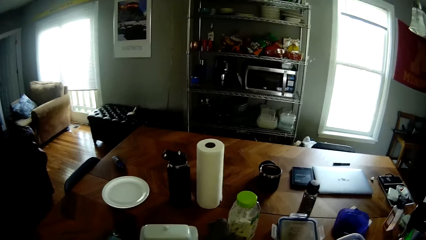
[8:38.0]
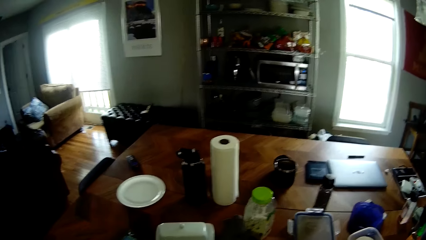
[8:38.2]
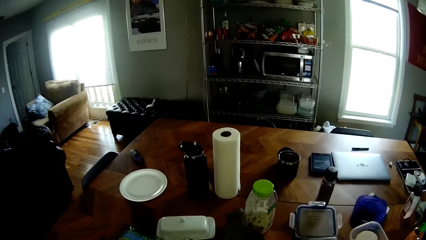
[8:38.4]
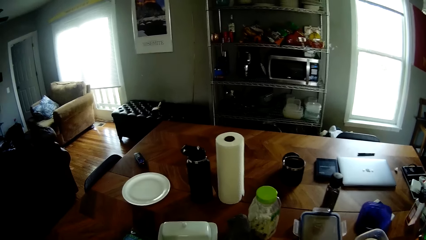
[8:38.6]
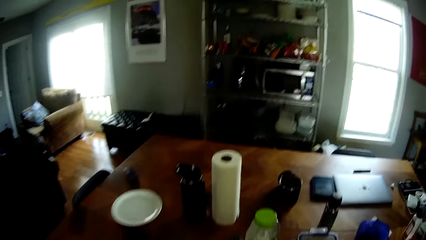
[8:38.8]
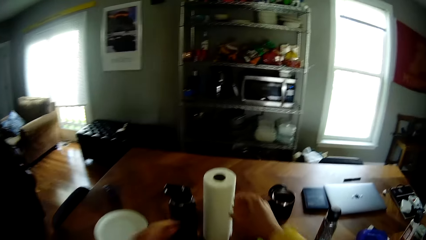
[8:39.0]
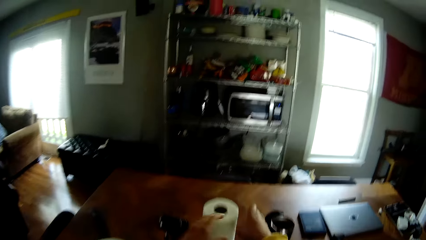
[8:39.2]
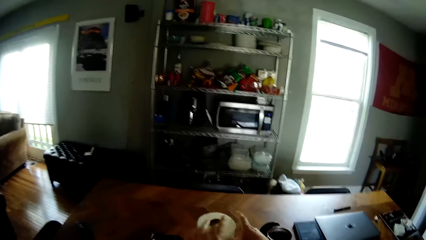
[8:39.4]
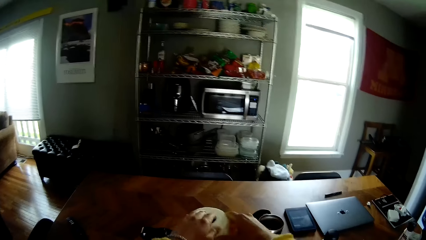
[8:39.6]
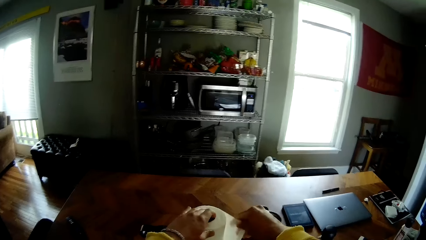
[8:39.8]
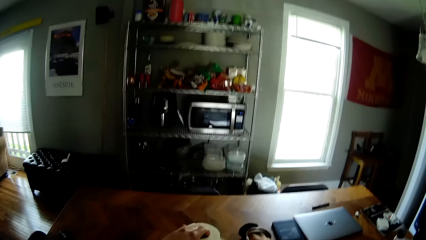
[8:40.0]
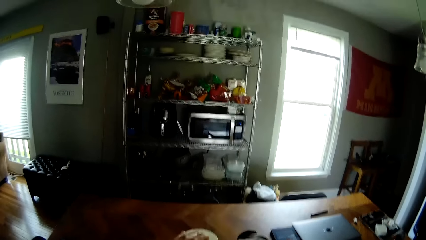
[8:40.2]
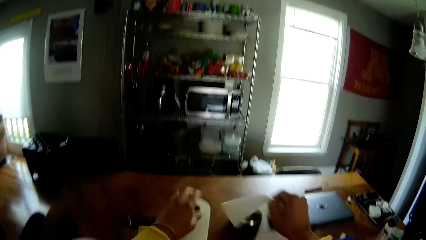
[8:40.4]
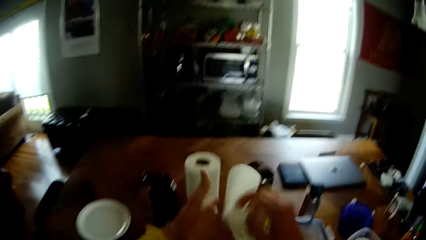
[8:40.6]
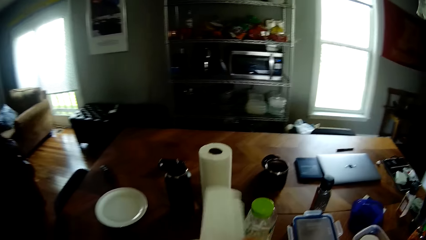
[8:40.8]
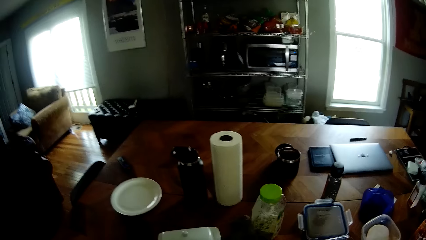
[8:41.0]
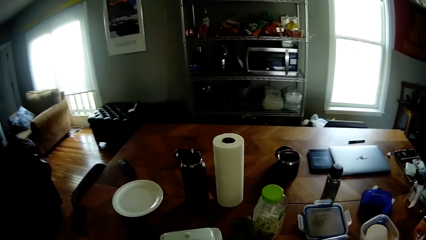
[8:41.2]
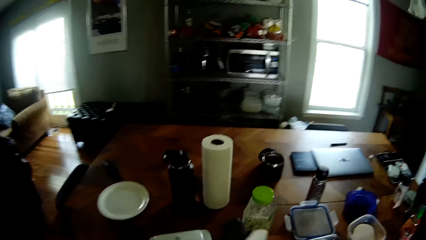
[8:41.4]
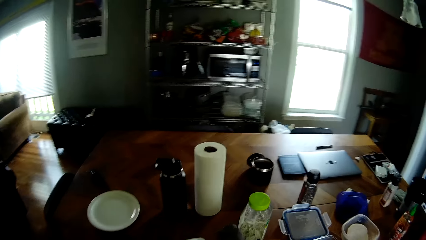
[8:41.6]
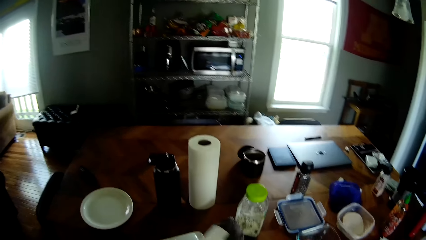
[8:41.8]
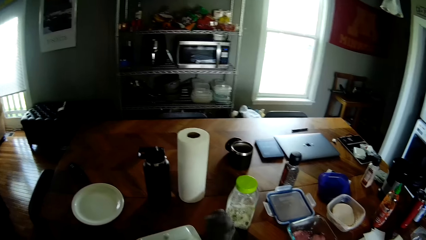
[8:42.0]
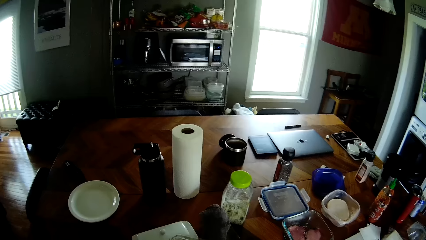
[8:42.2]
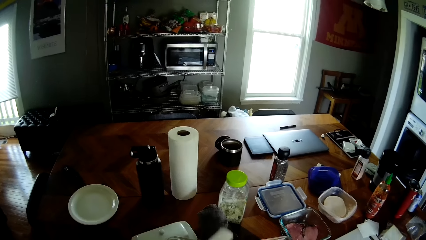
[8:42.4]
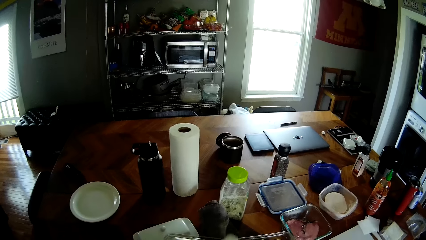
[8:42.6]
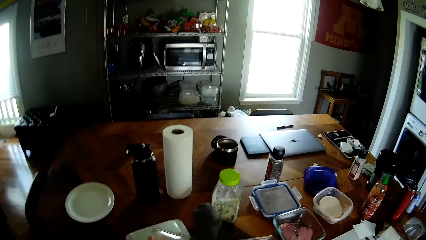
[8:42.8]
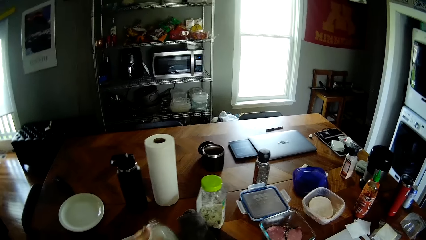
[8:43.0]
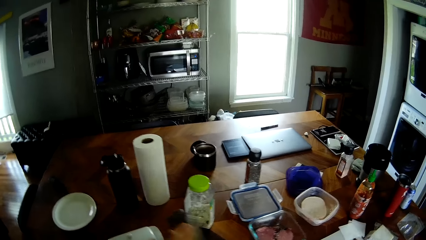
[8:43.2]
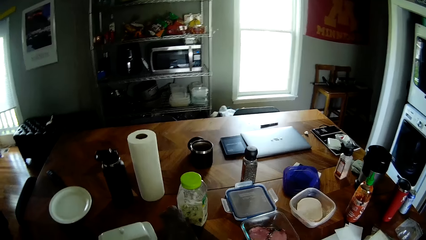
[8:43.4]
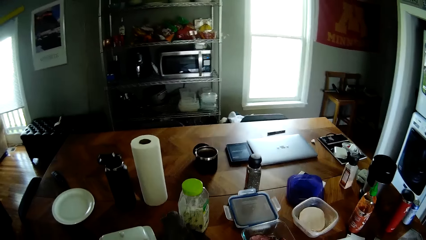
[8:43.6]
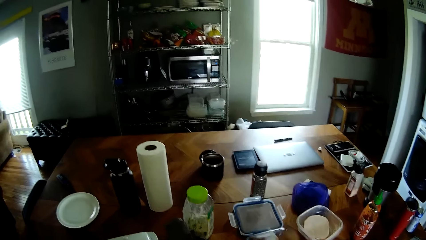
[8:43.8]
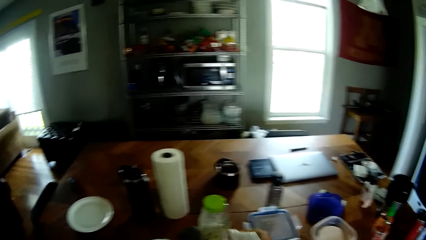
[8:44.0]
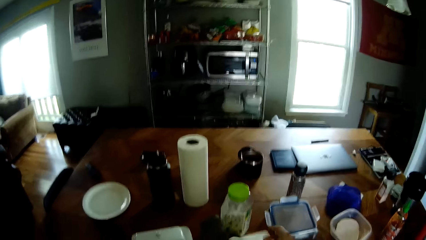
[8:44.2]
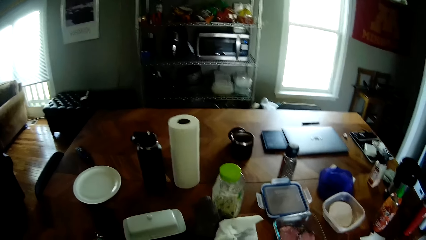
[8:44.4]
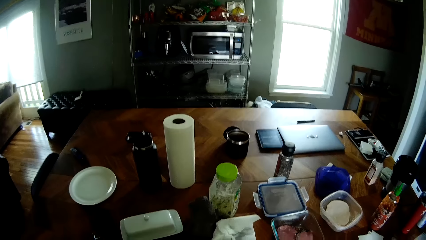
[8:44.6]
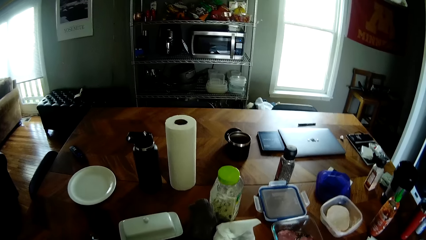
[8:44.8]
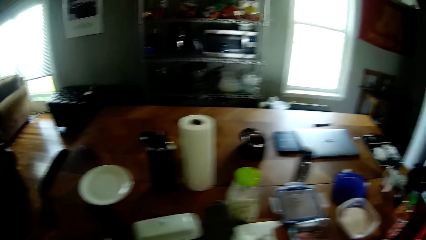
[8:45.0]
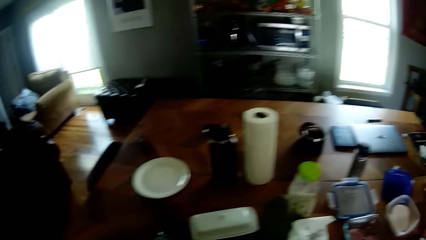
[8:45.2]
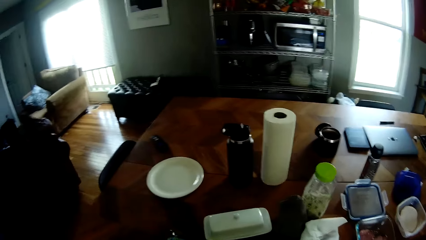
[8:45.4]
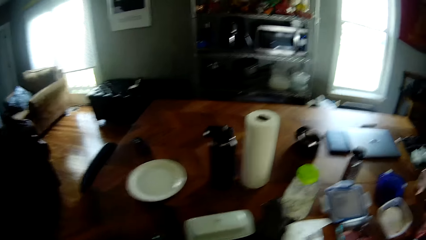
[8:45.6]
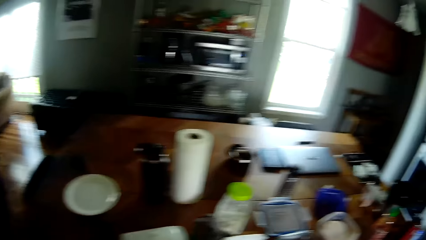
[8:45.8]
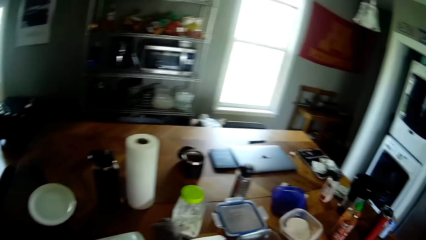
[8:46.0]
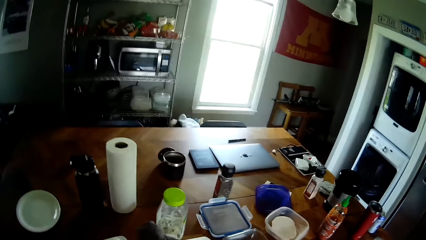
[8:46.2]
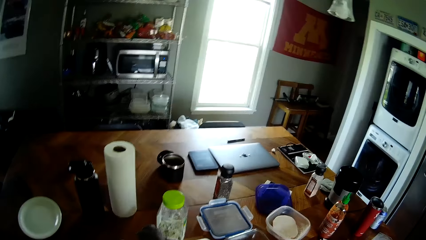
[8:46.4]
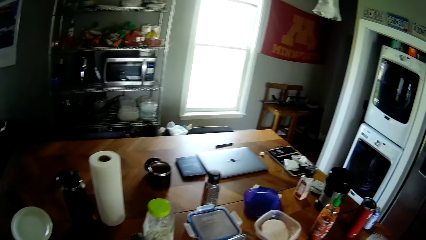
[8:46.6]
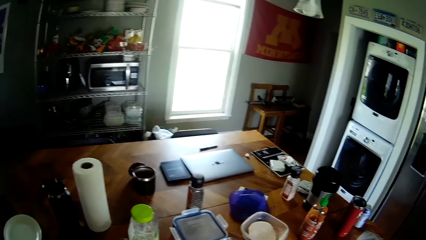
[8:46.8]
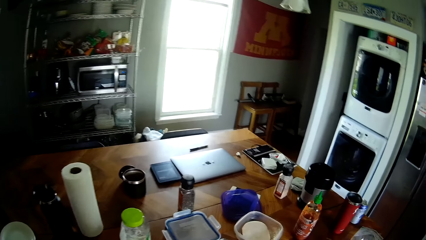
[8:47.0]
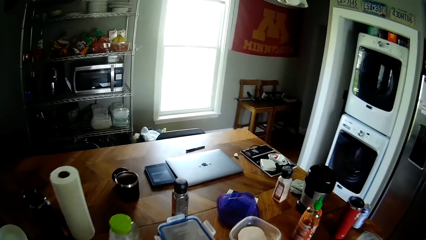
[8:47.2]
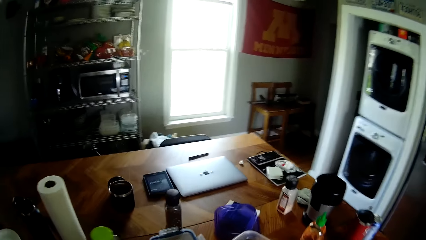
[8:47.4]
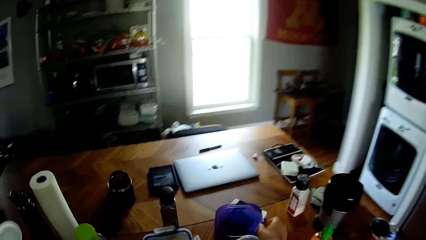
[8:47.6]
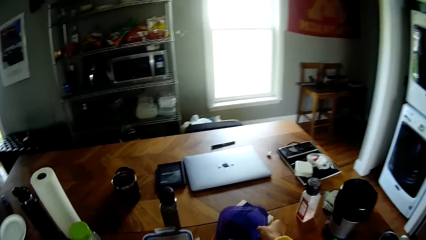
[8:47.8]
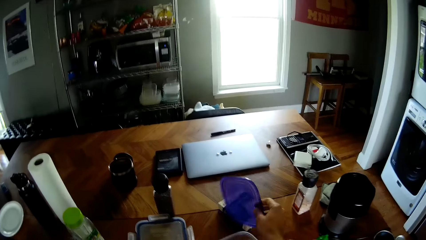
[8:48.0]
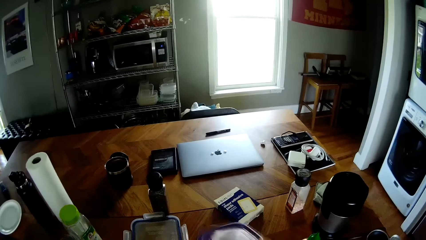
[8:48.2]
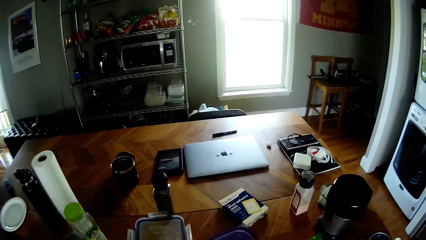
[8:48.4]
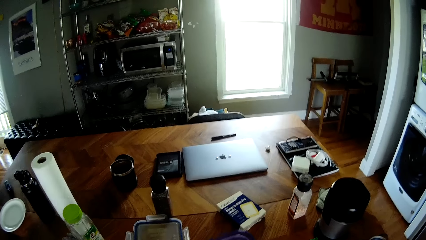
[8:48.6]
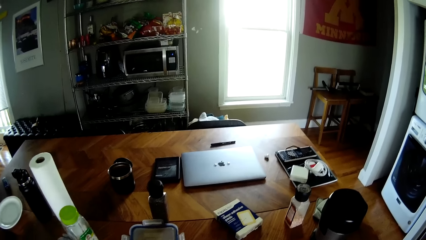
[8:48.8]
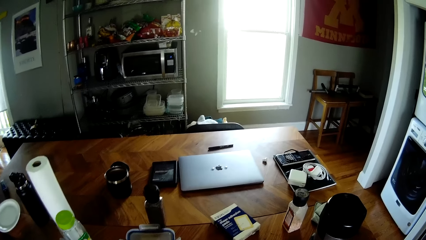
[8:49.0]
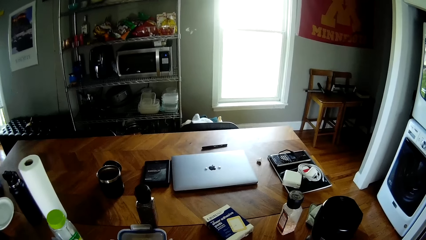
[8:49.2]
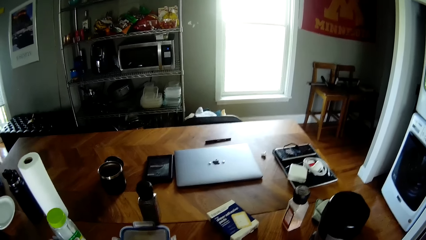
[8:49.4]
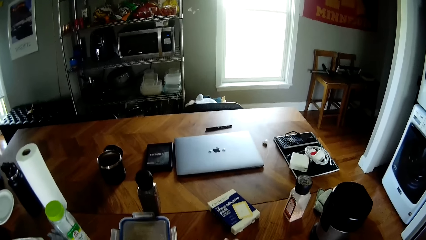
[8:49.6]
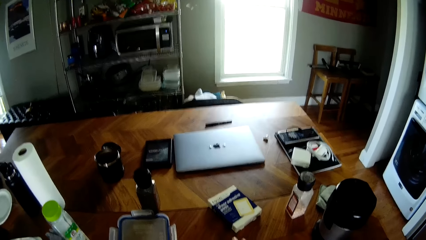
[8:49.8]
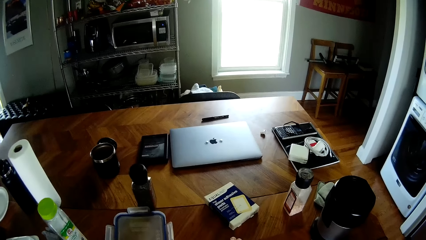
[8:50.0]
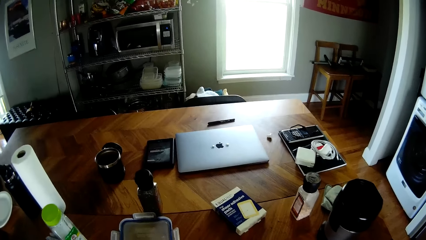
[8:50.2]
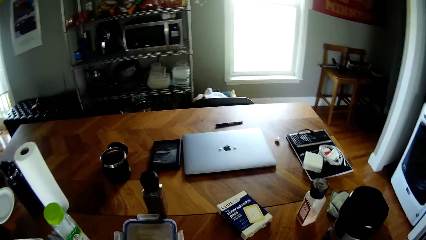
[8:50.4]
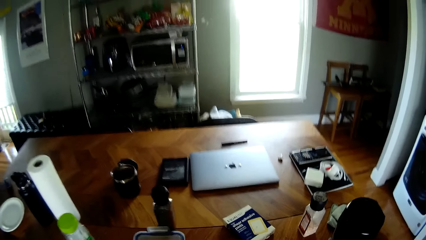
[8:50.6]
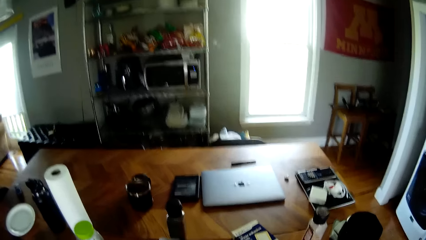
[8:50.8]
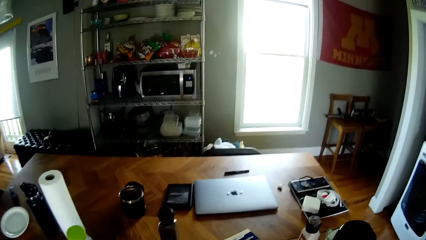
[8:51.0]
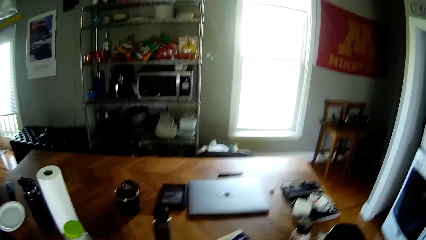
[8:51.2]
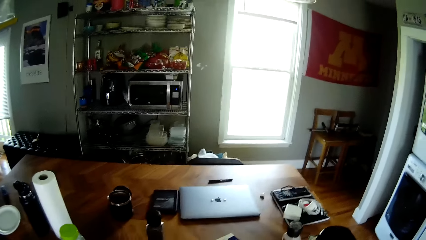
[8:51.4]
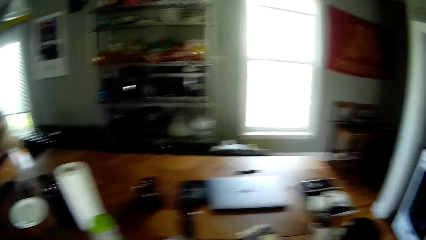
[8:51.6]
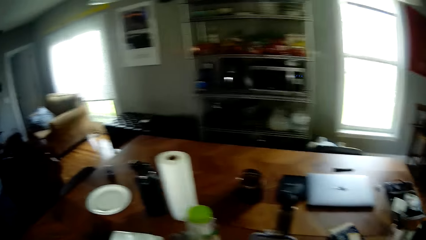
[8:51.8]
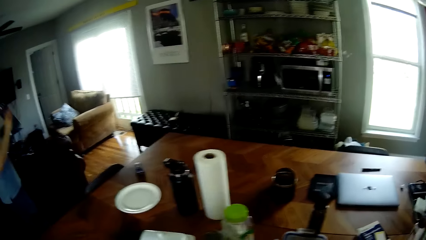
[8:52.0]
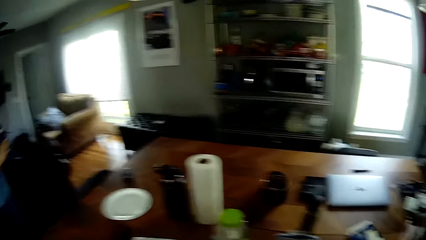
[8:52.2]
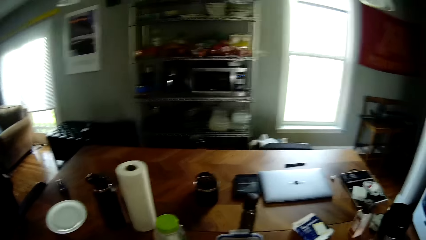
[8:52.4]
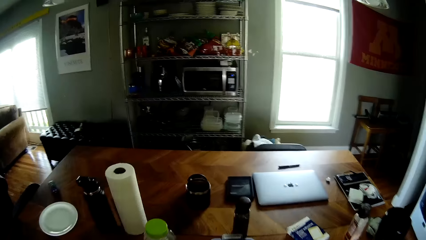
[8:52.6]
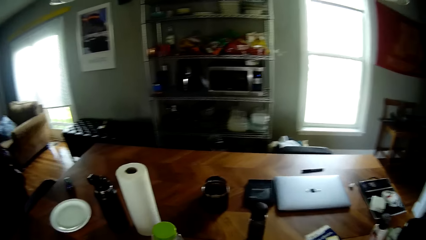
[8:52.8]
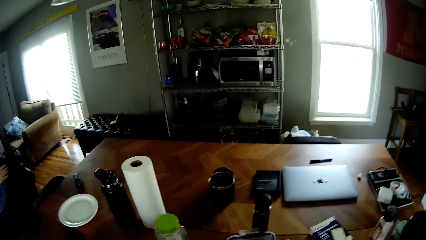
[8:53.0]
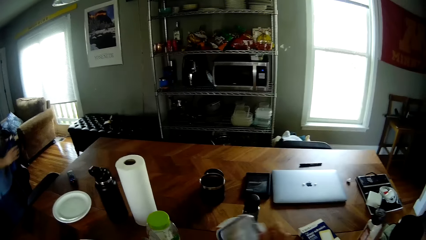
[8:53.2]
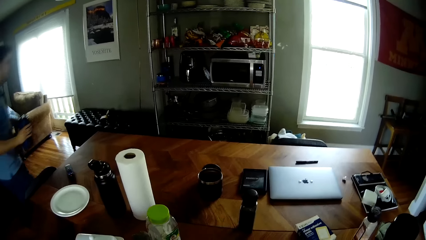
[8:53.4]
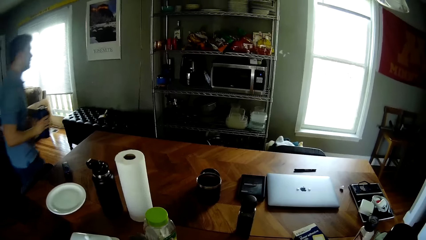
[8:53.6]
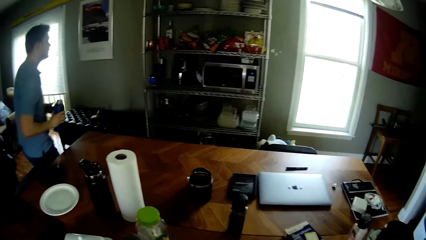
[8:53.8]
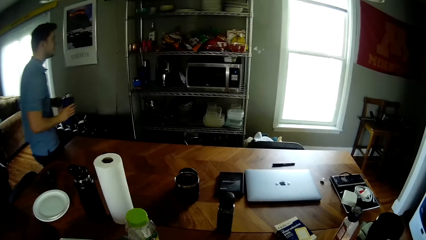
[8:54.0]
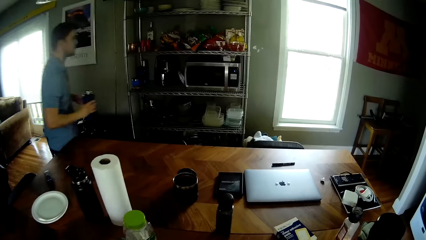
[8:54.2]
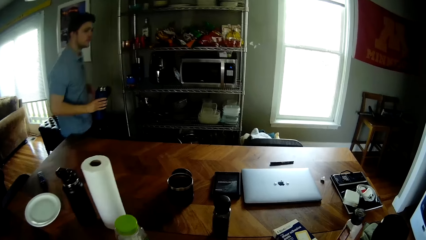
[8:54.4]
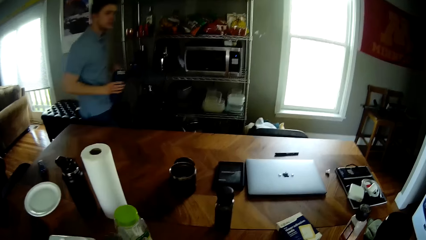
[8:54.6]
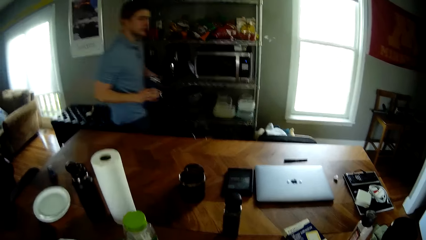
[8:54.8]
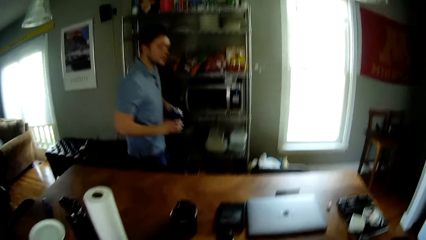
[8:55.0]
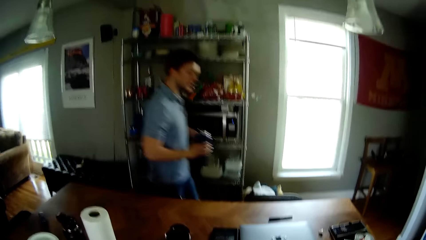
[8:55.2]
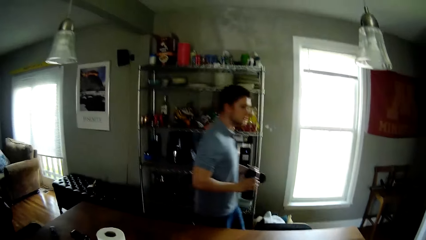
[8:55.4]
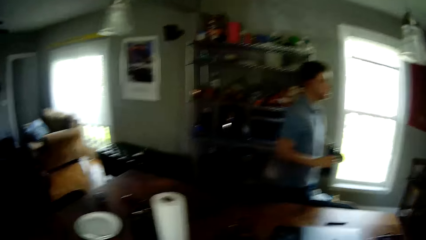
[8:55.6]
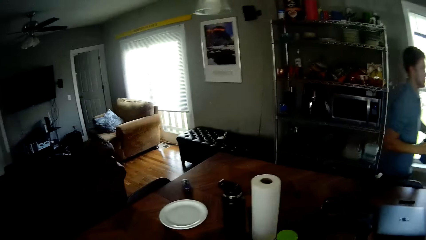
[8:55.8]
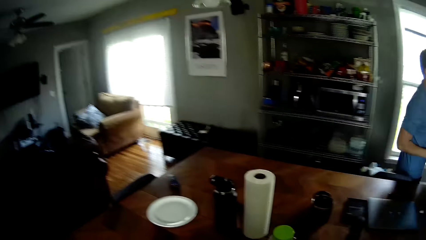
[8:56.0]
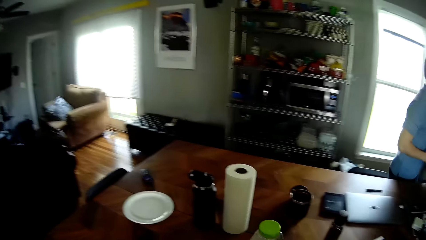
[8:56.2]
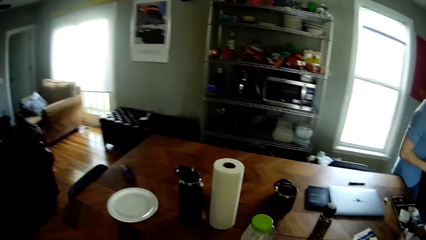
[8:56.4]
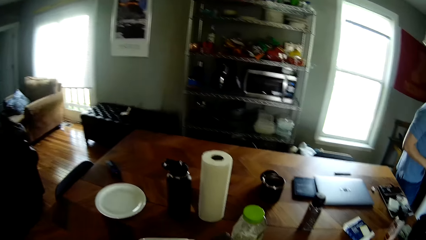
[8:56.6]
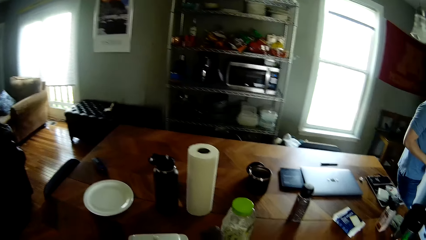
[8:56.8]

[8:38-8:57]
The camera wearer cuts tissue paper or kitchen towel from a roll on the dining table. He wipes plates with the tissue paper. He wipes his hand with the kitchen towel. He puts down the piece of kitchen towel. He closes the bowl. He picks a plate cover or lid from the dining table with his right hand. He covers a plate on the dining table with the plate cover. He talks with a man. He takes the lid. The man walks around the dining table.
